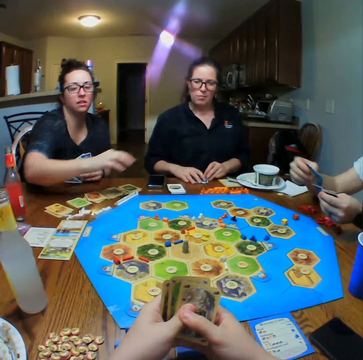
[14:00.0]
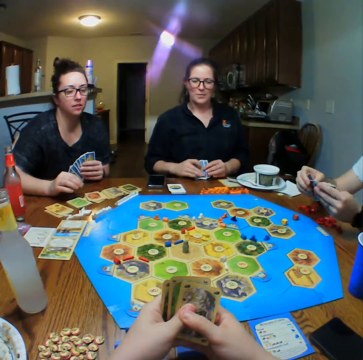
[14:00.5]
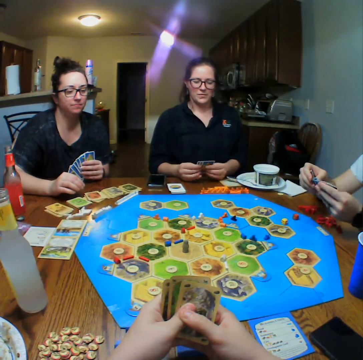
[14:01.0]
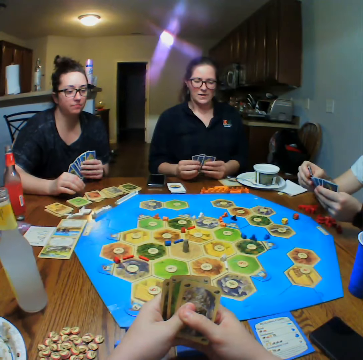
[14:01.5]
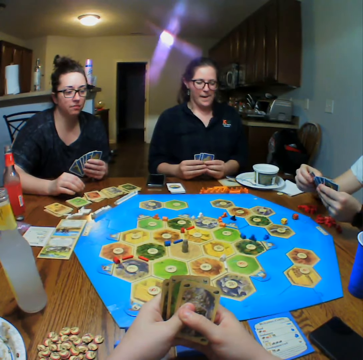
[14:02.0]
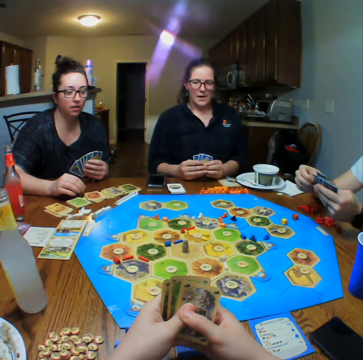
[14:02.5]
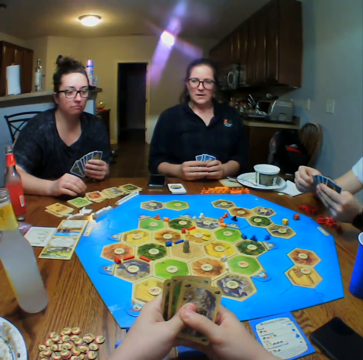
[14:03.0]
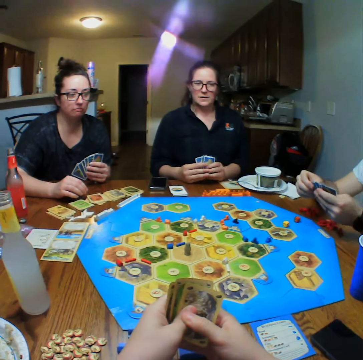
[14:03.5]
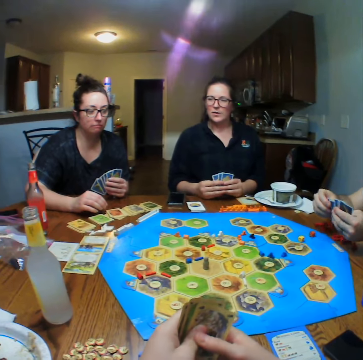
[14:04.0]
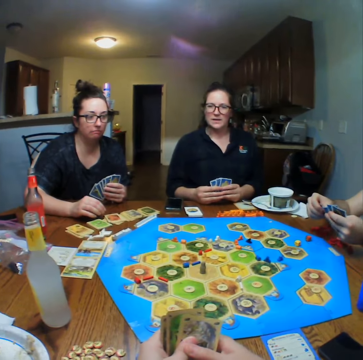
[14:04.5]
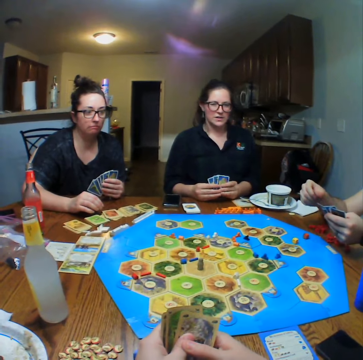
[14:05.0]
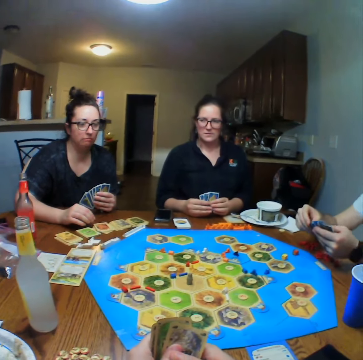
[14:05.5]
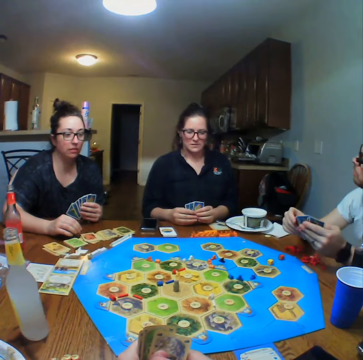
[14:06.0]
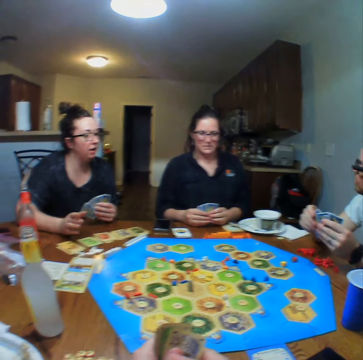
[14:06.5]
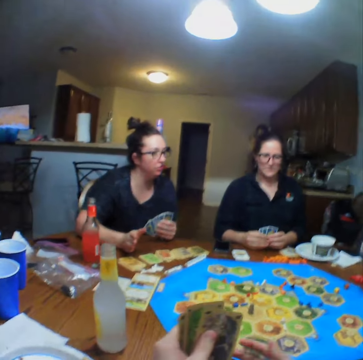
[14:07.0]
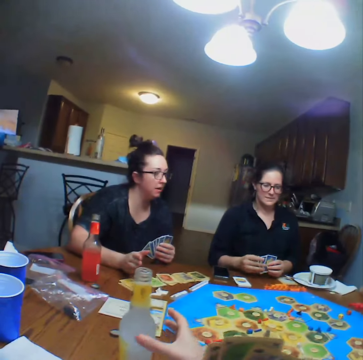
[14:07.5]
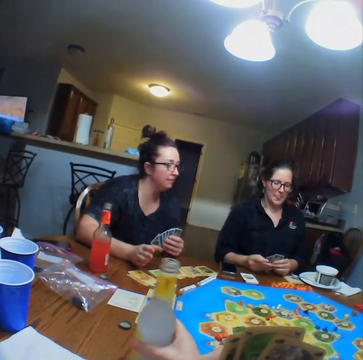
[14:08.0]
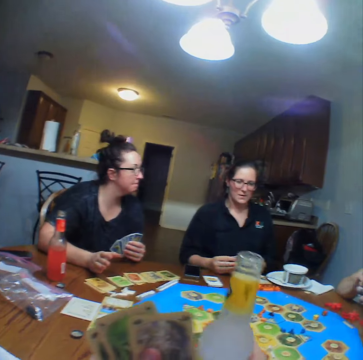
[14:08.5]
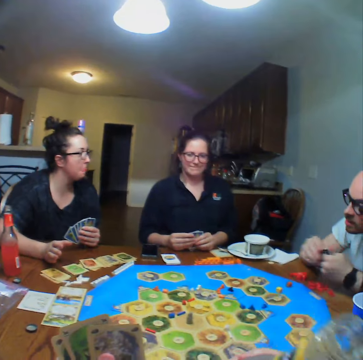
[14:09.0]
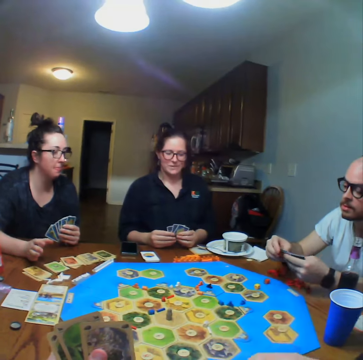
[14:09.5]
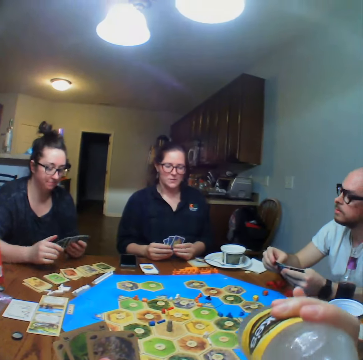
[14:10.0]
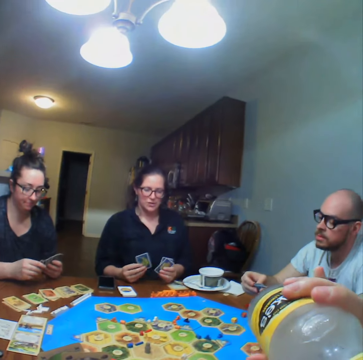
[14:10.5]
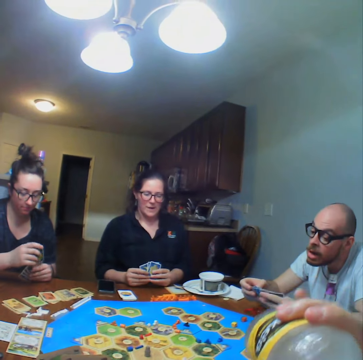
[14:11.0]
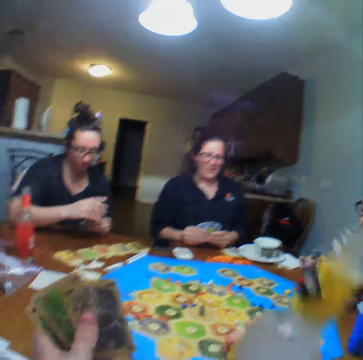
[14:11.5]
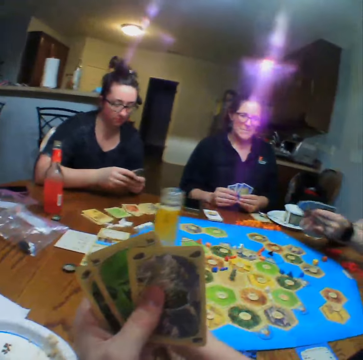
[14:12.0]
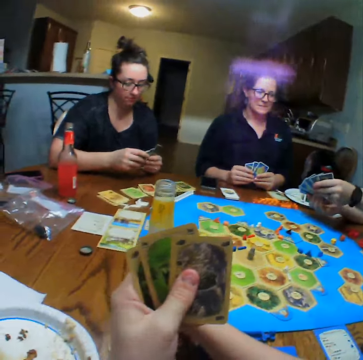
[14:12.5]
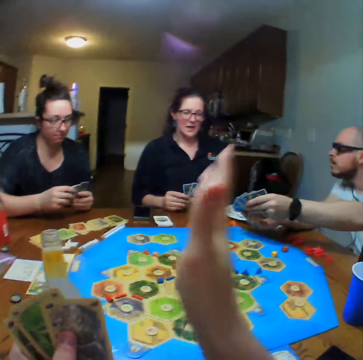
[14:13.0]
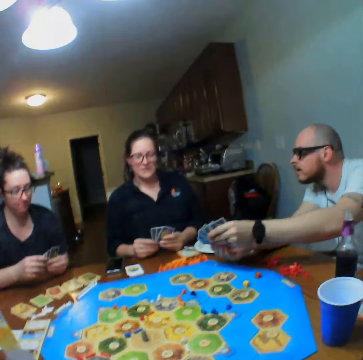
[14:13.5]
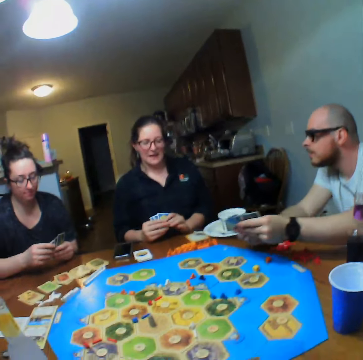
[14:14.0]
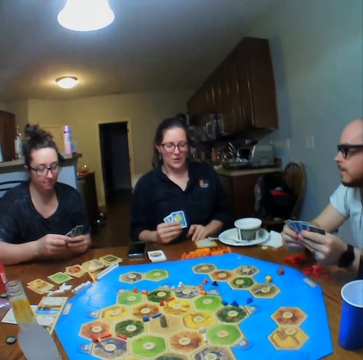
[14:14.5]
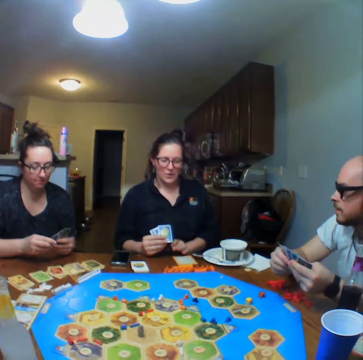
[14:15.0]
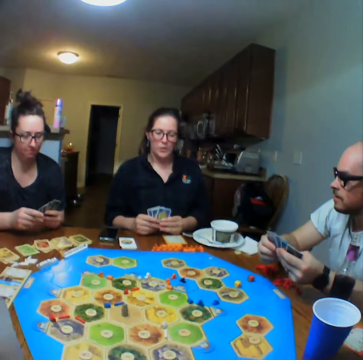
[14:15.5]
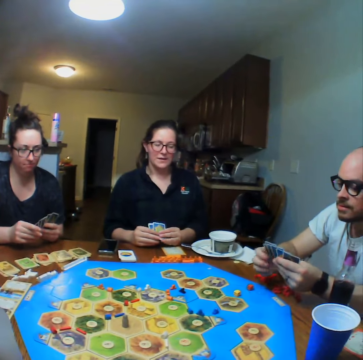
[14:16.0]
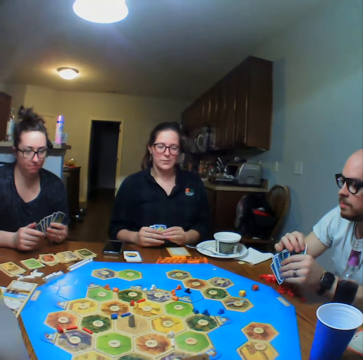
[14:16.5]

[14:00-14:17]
A man shuffles the cards. The camera wearer picks up a bottle of lemonade from the table. They drink the lemonade. They place the bottle of lemonade on the table. They look around.

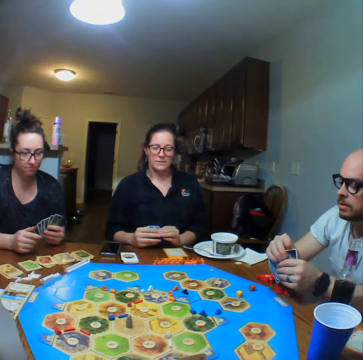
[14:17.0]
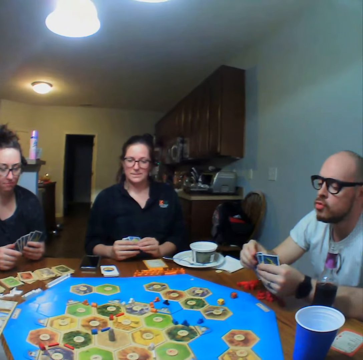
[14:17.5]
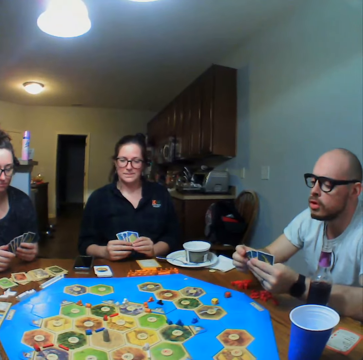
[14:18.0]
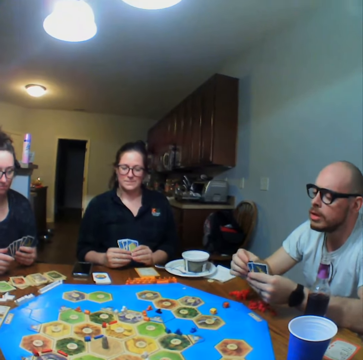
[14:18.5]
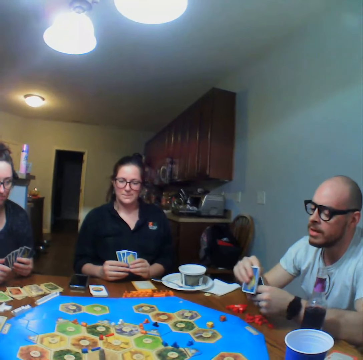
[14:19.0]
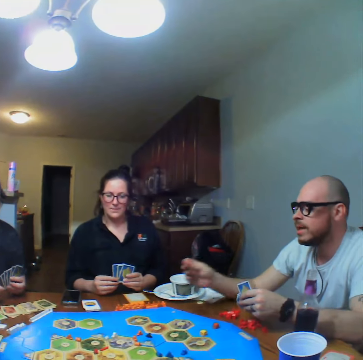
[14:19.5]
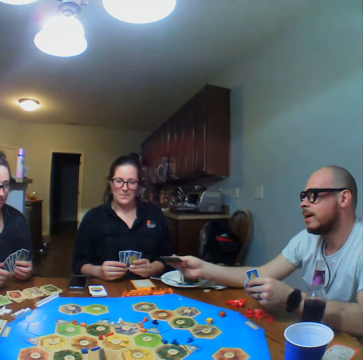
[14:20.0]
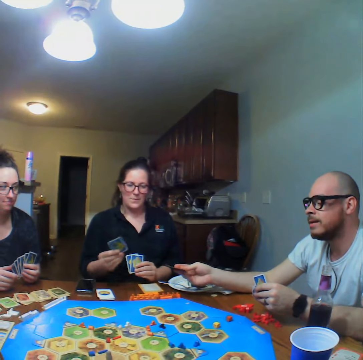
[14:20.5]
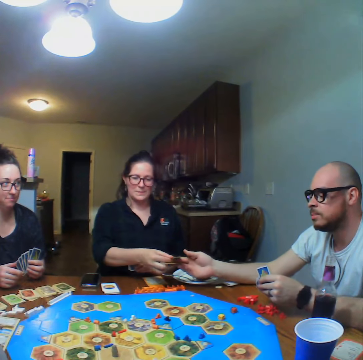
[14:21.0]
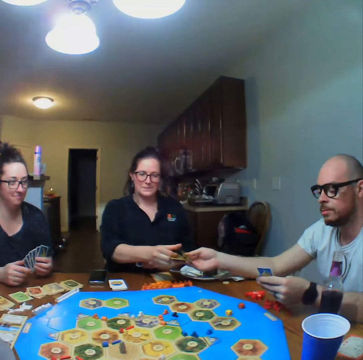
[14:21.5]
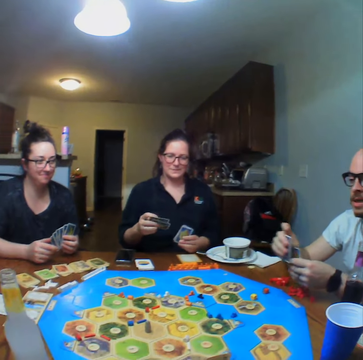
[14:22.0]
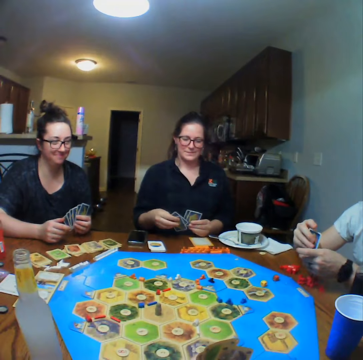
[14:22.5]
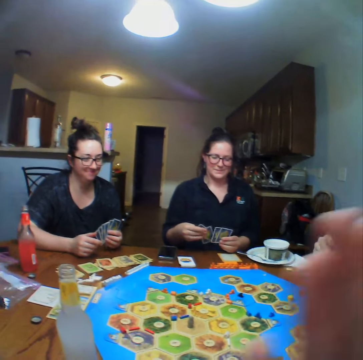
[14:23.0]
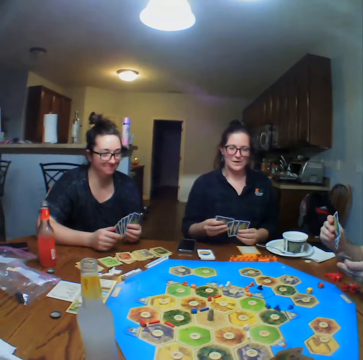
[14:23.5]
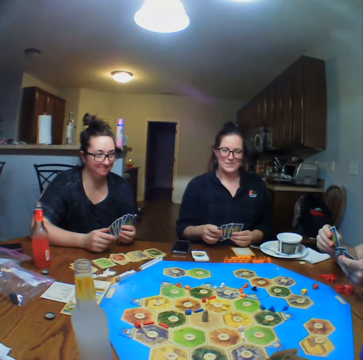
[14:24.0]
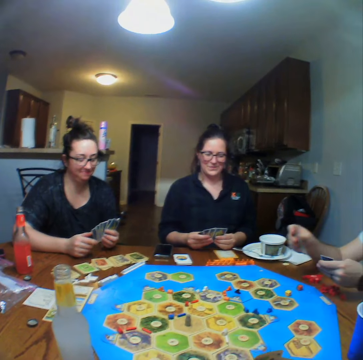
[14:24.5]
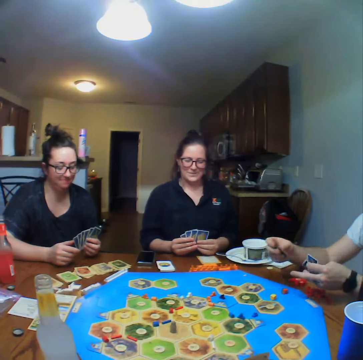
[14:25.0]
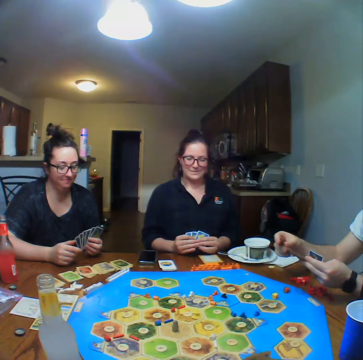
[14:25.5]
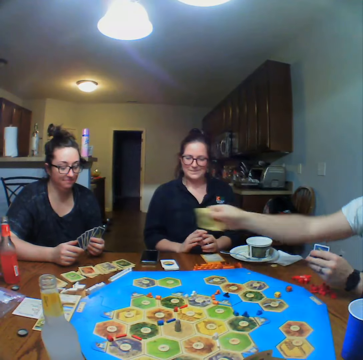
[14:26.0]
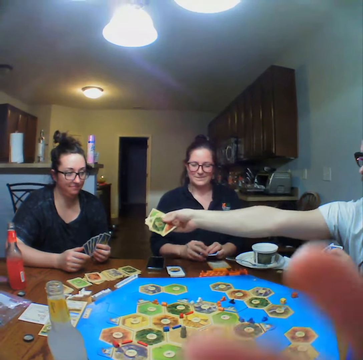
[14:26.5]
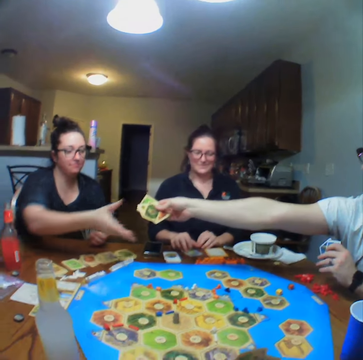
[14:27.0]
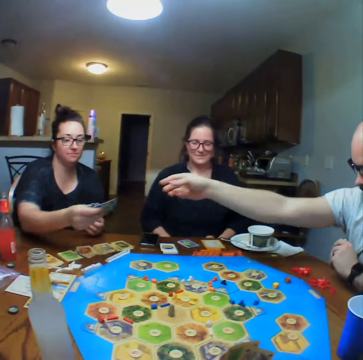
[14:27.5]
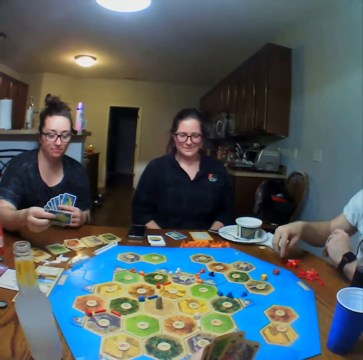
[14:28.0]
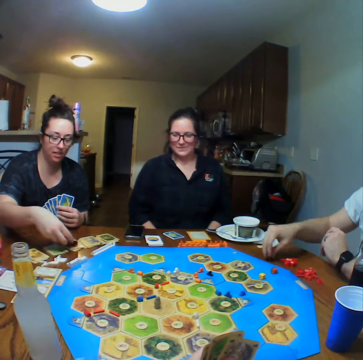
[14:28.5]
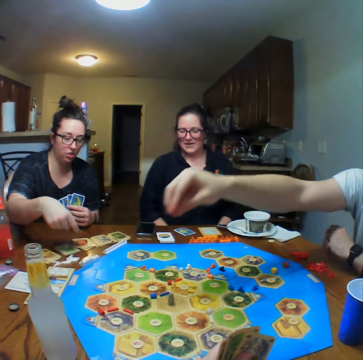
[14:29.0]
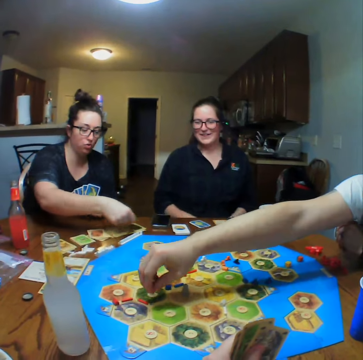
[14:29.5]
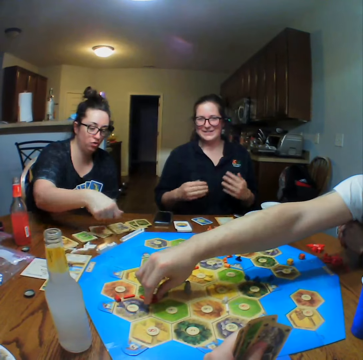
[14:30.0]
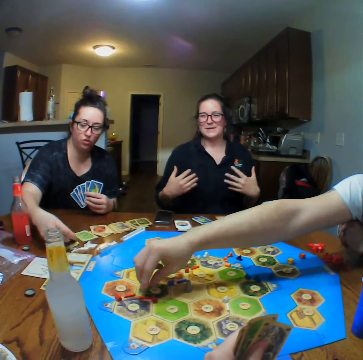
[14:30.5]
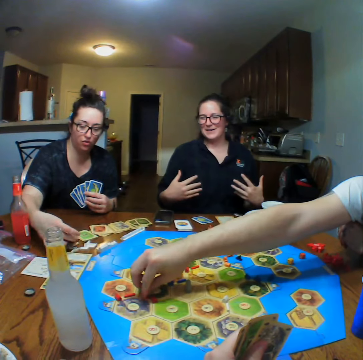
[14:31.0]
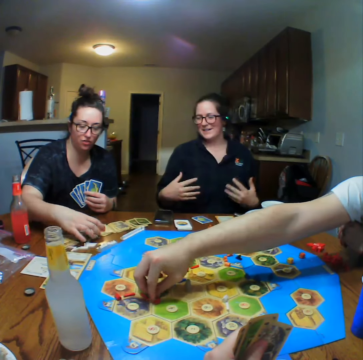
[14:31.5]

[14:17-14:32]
A man exchanges cards with a woman. The man hands another woman the cards. The other woman arranges the cards on the table. The man plays and moves the block on the board.

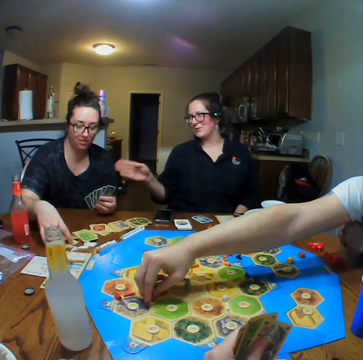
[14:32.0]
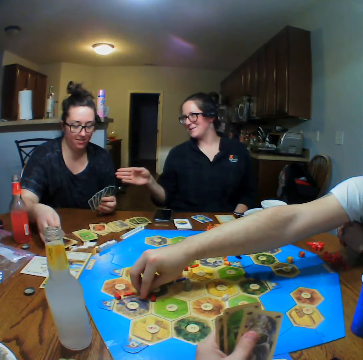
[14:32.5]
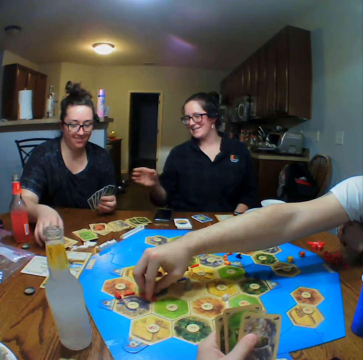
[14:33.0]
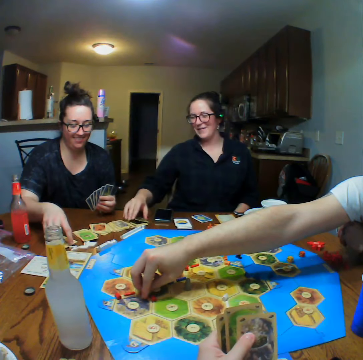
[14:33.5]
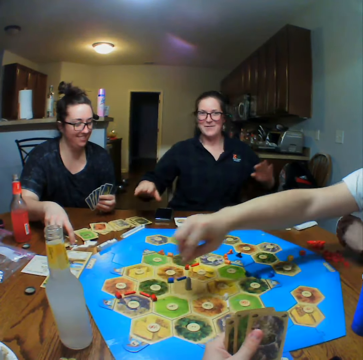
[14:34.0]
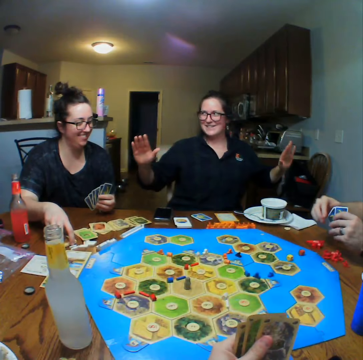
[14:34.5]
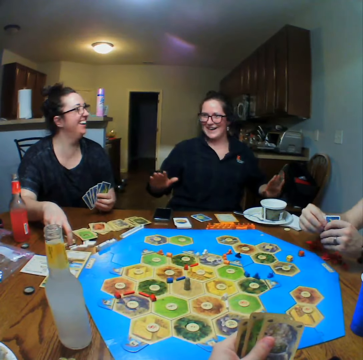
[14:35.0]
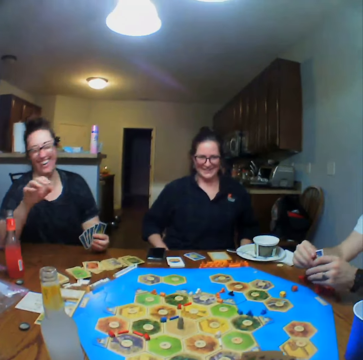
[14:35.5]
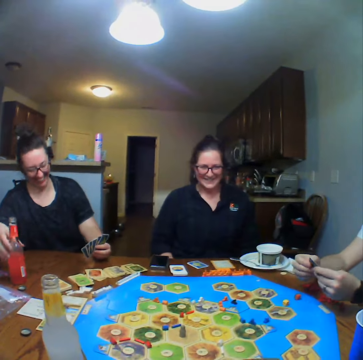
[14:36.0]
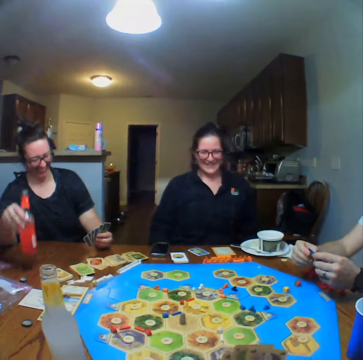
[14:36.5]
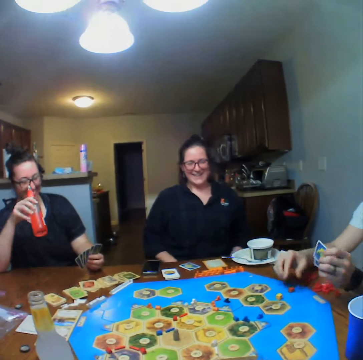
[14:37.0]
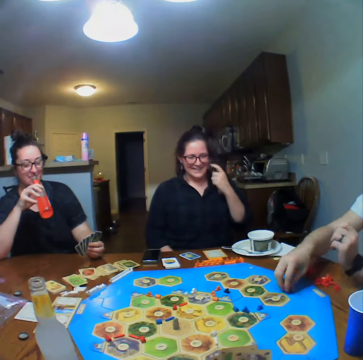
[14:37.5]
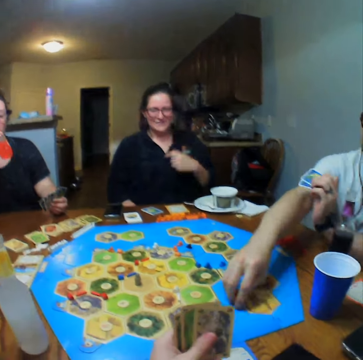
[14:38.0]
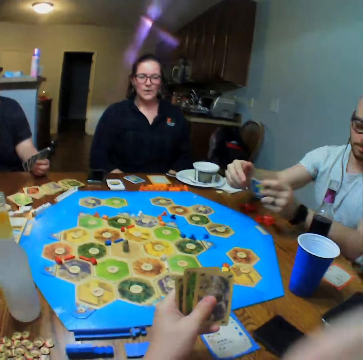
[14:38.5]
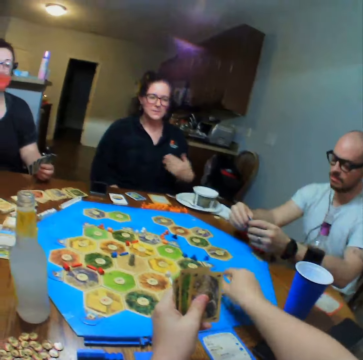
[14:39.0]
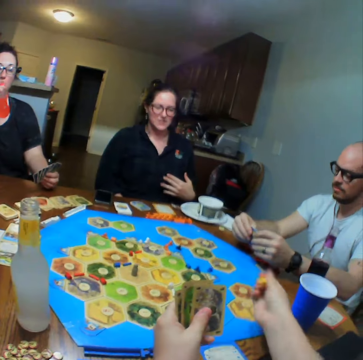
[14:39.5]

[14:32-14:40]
A lady talks. A woman picks up the bottle of lemonade from the table. A man moves the dice on the table. The woman drinks the lemonade. The man plays. The camera wearer picks up the dice from the table.
